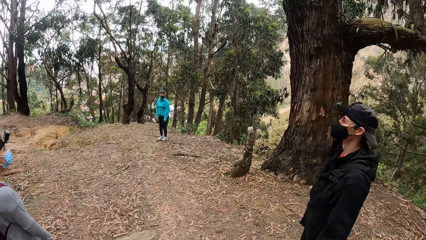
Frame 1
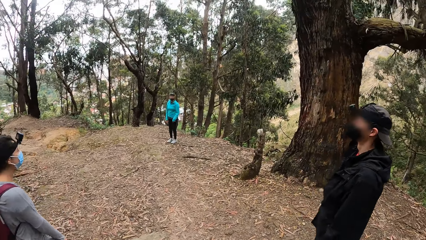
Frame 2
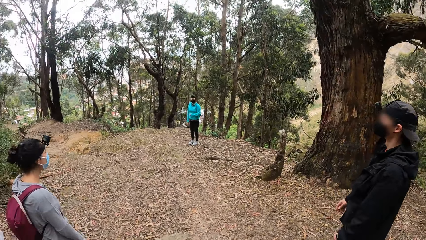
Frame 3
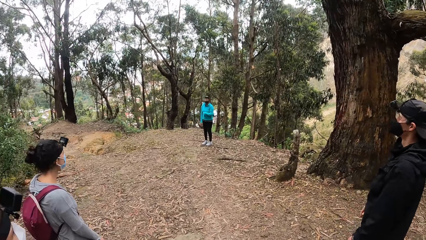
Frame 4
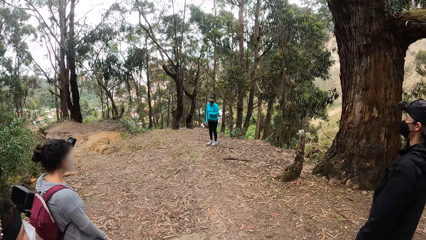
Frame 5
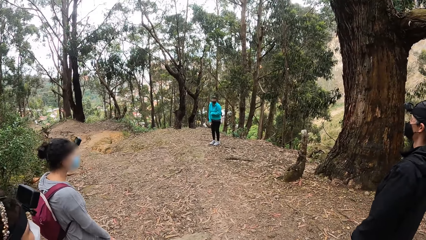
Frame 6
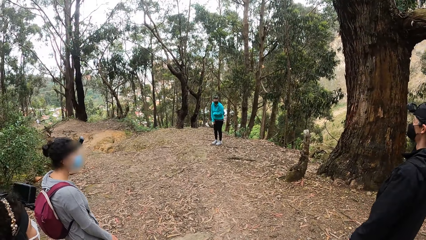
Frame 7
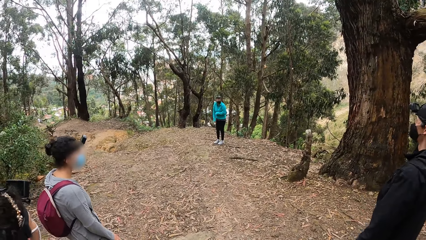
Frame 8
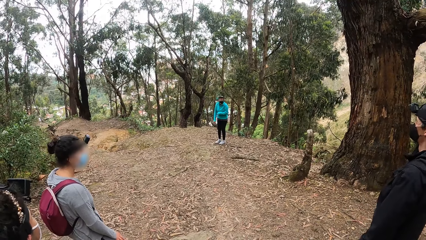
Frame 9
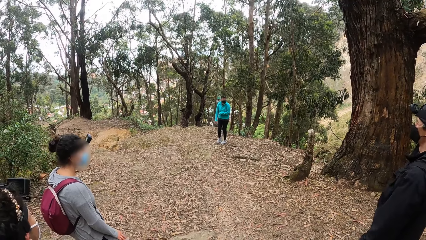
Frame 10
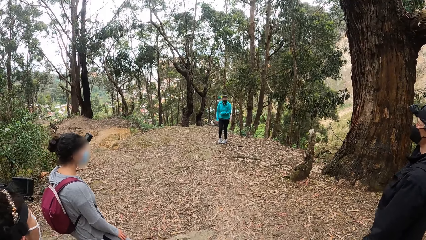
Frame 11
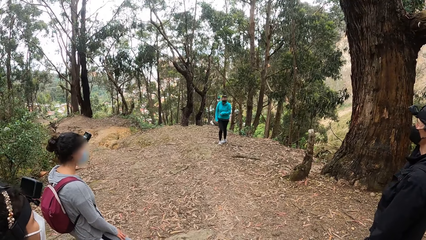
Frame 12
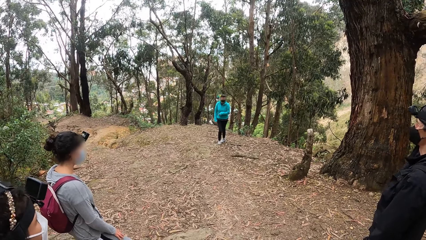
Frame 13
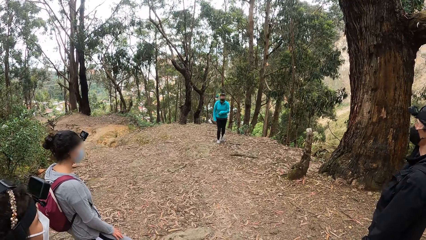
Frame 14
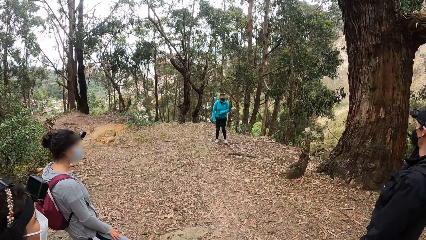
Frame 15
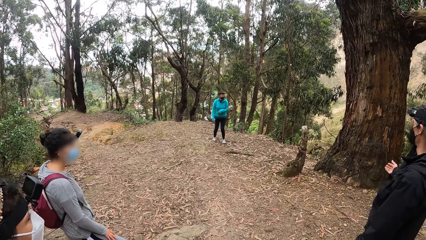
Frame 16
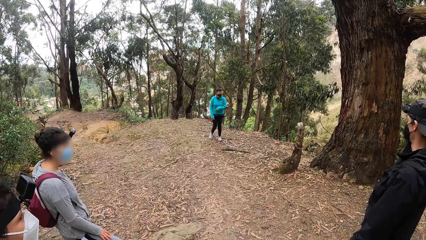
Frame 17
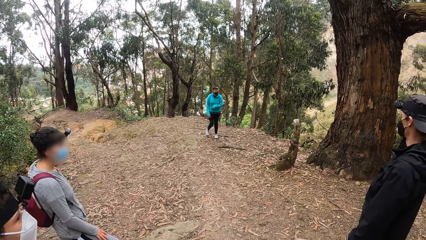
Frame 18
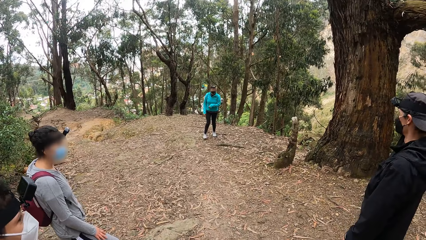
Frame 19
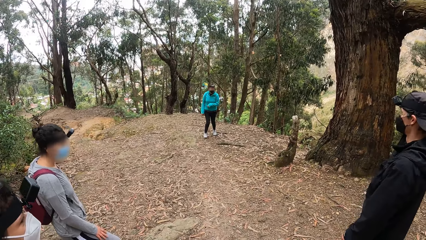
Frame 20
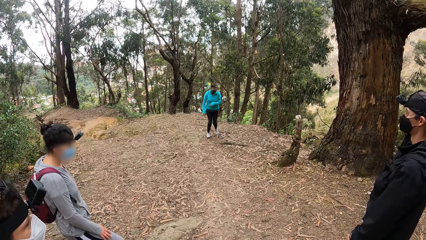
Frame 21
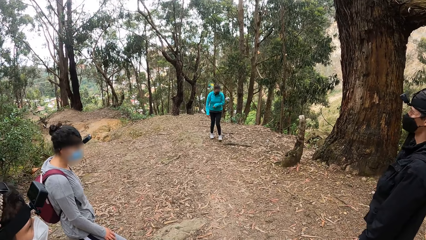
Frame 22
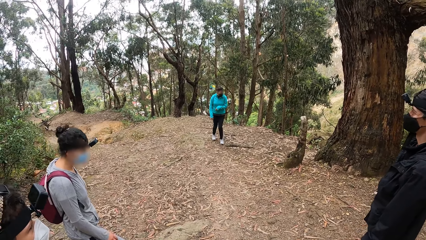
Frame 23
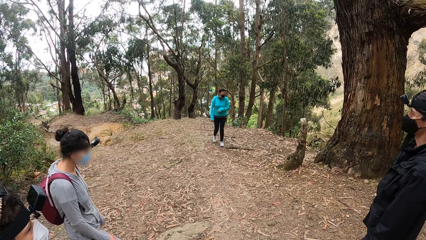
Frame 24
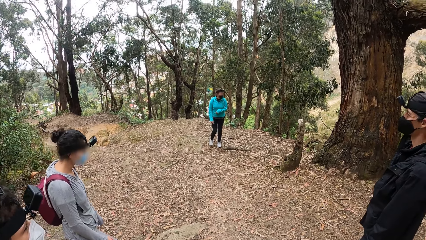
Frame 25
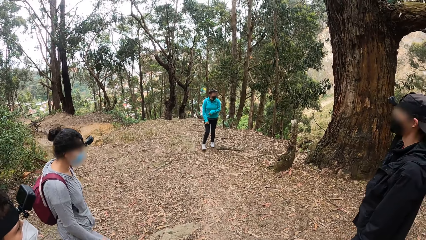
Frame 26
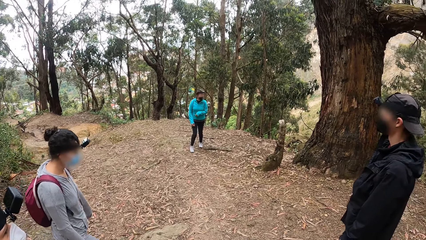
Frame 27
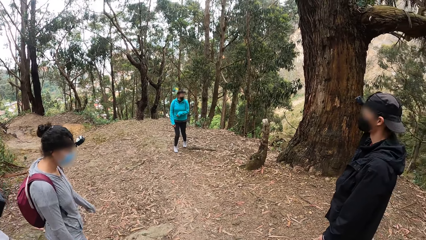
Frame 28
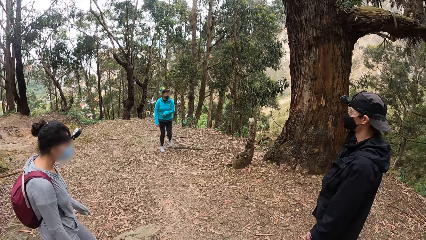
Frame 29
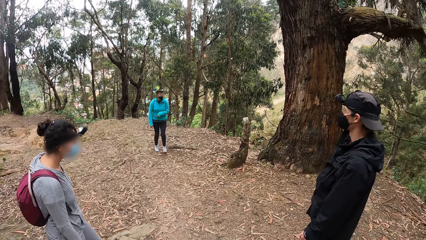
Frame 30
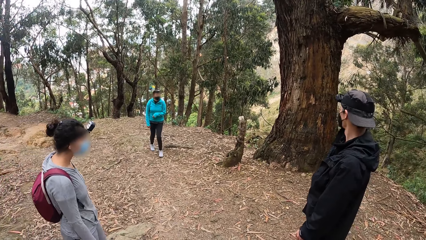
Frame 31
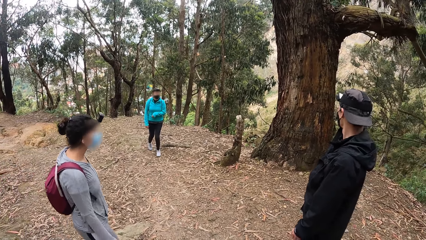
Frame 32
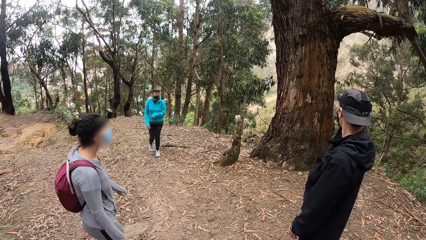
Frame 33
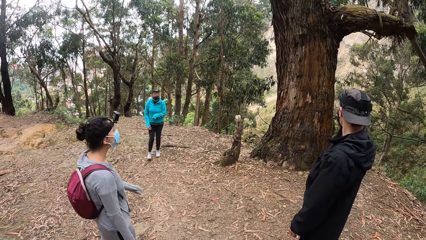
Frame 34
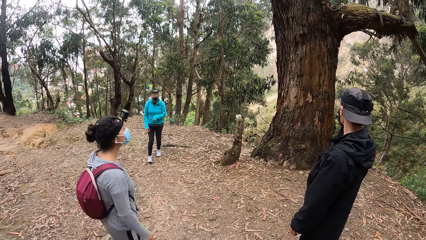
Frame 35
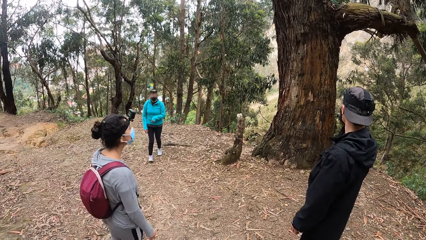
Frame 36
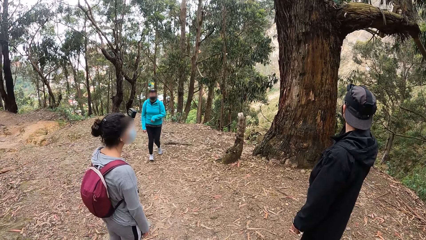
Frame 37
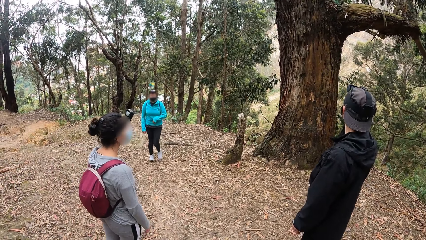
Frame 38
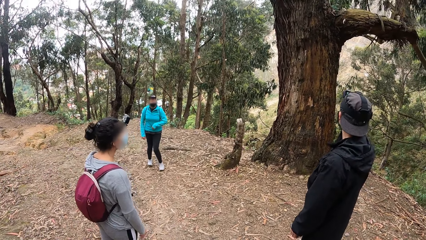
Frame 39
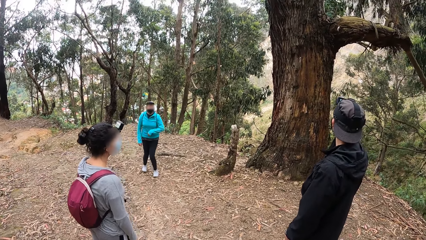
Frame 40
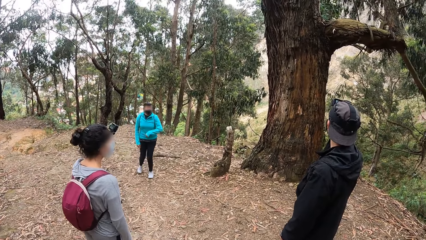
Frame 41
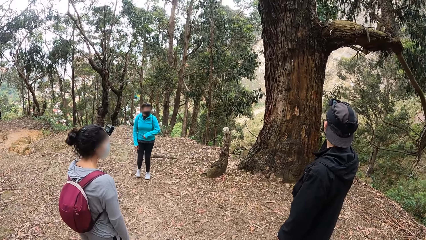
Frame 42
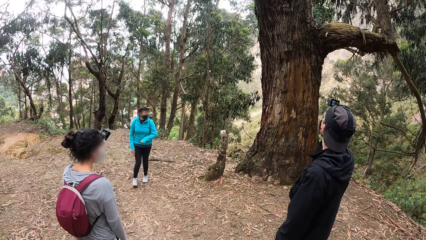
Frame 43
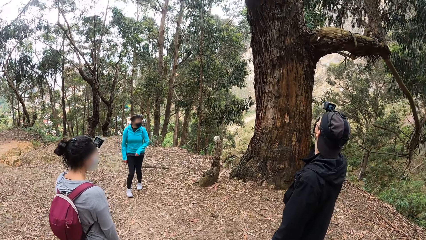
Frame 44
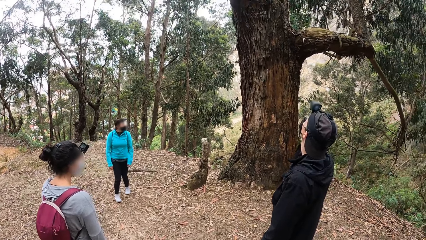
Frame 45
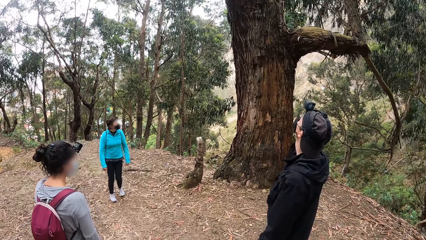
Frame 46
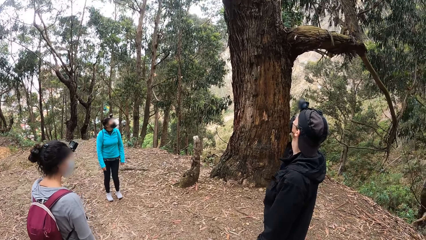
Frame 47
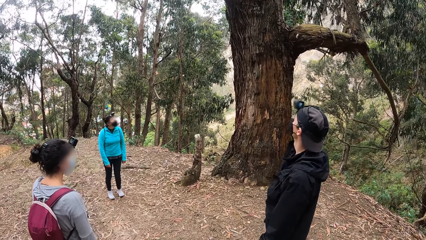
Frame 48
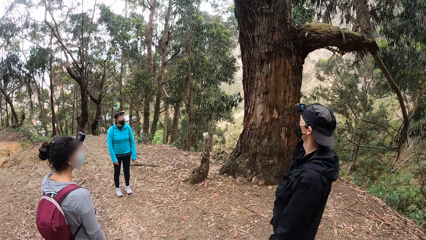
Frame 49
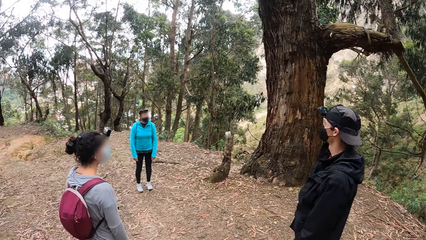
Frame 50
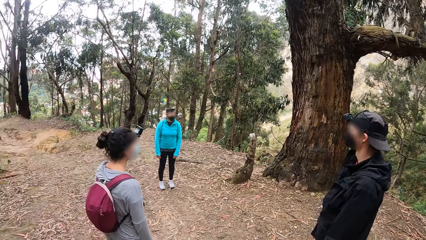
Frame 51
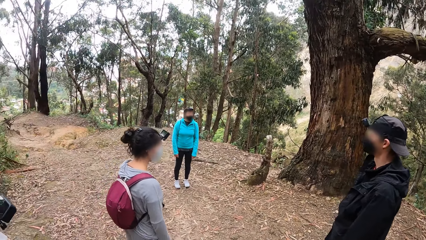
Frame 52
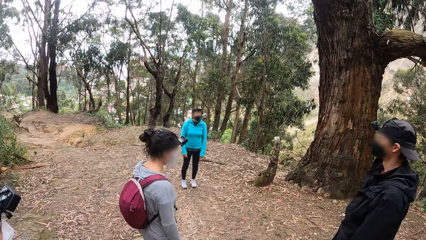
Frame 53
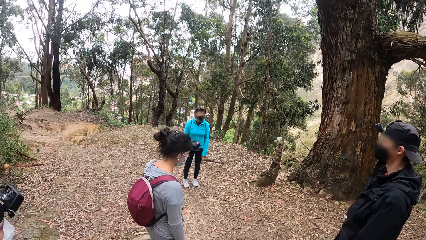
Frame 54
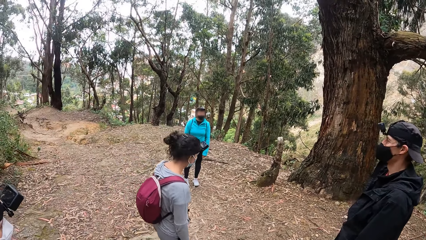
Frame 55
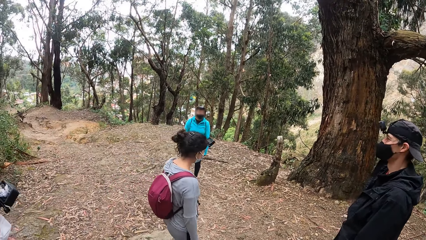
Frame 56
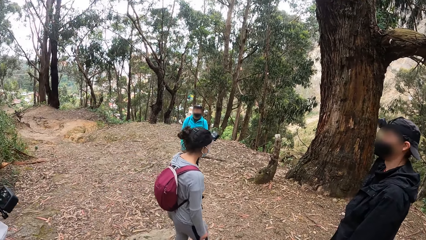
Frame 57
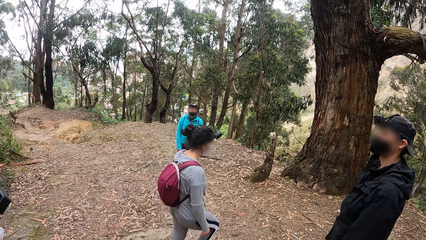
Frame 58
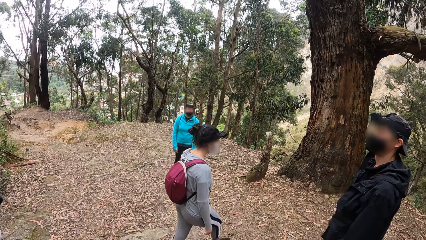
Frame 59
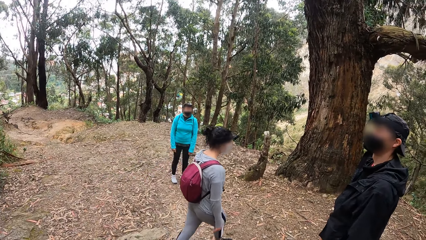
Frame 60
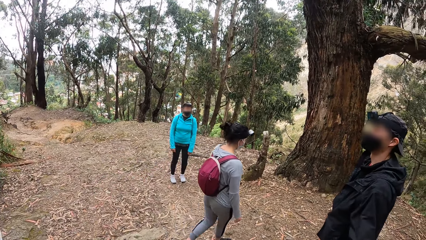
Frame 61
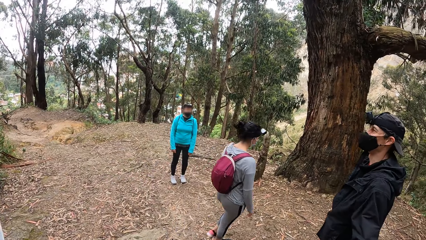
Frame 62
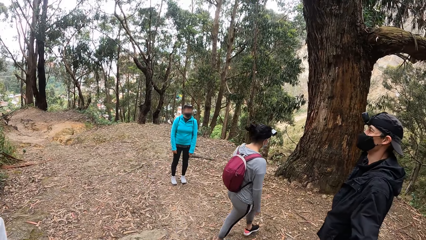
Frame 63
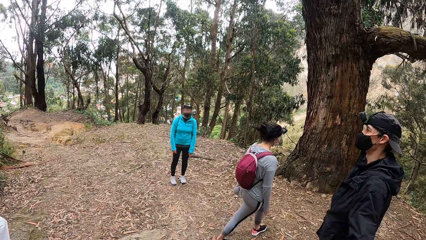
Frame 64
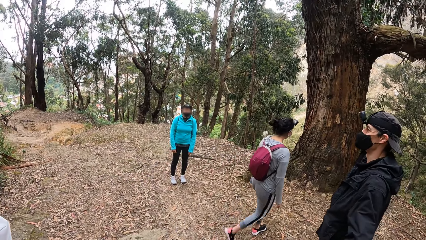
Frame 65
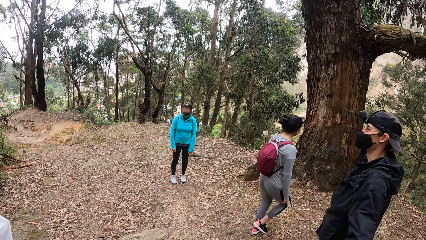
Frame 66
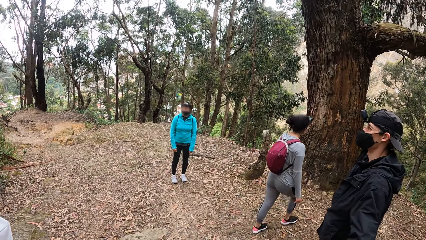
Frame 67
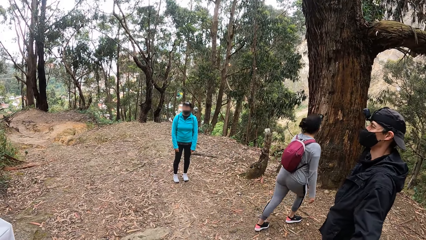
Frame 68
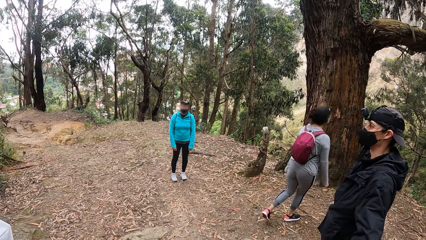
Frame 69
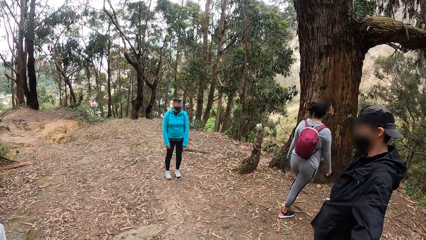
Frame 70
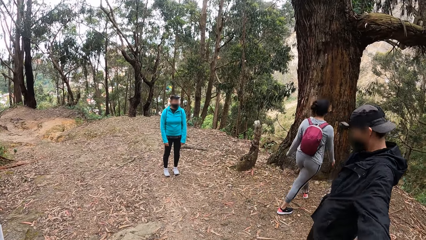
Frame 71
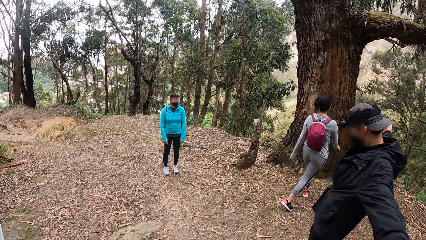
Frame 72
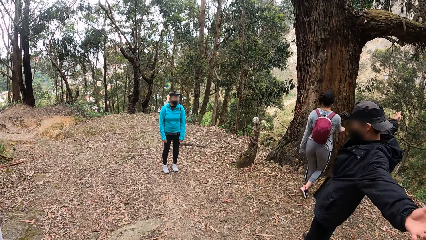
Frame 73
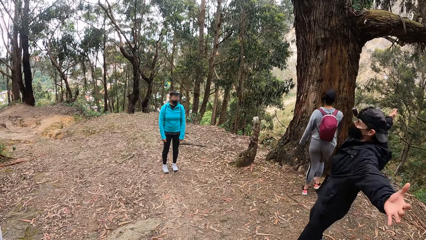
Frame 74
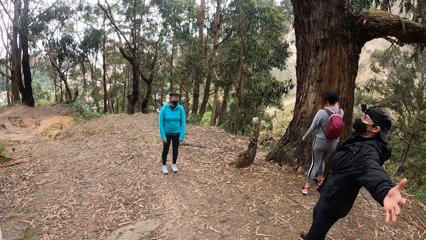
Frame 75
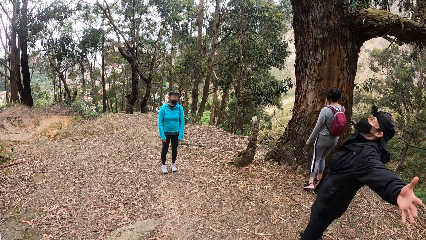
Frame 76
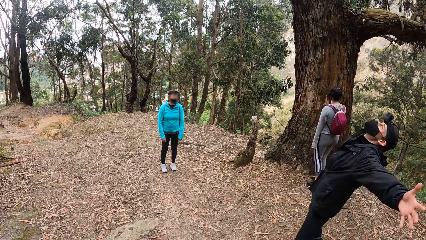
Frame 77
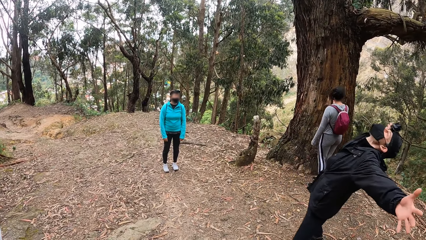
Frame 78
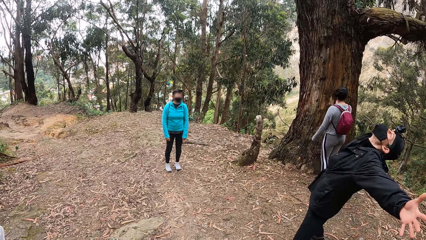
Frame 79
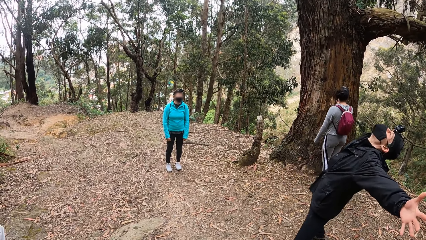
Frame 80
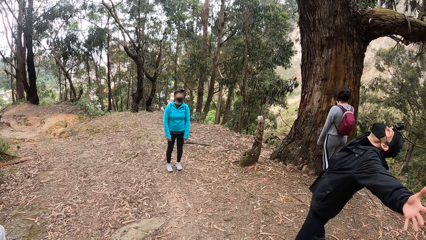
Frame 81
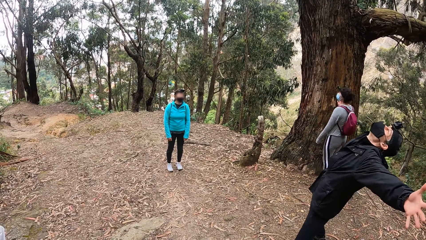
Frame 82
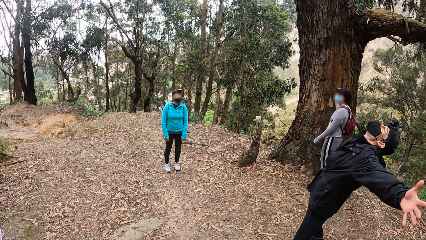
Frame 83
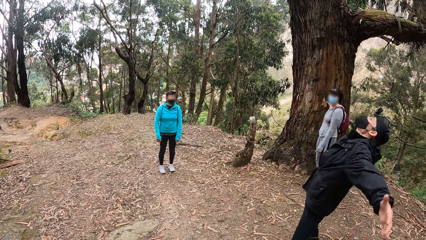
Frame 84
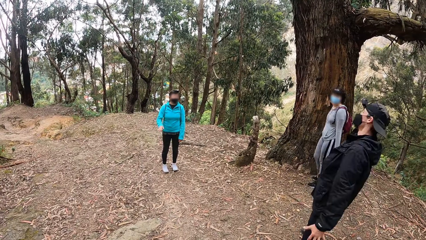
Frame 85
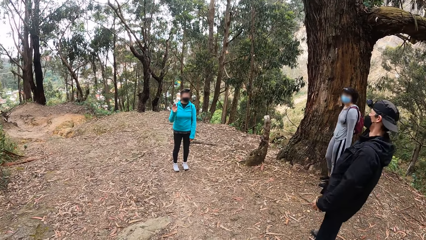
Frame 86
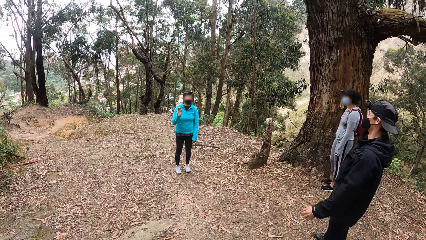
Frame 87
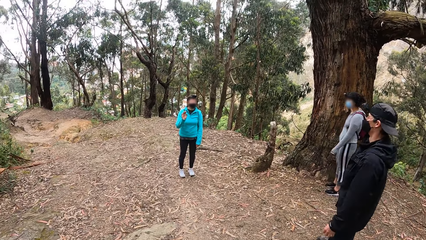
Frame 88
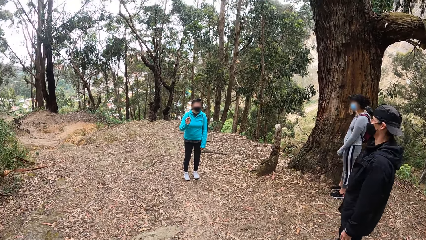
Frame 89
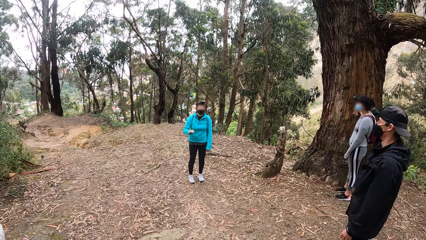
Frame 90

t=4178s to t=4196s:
The camera wearer looks around the area. The woman touches the tree with her right hand.
